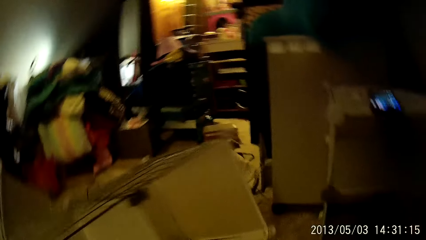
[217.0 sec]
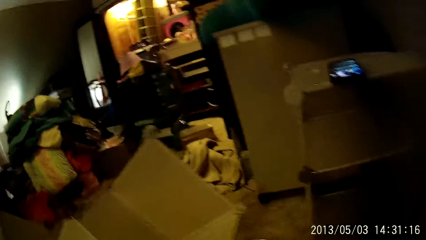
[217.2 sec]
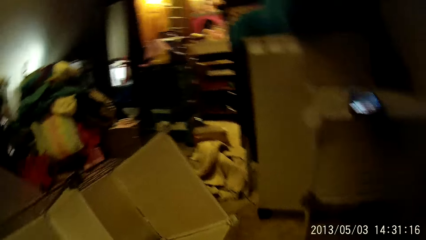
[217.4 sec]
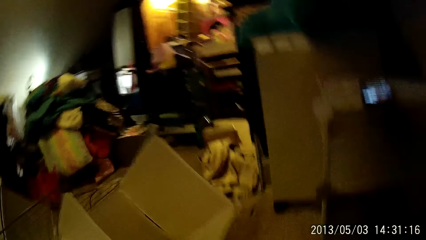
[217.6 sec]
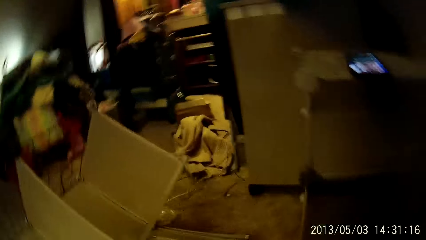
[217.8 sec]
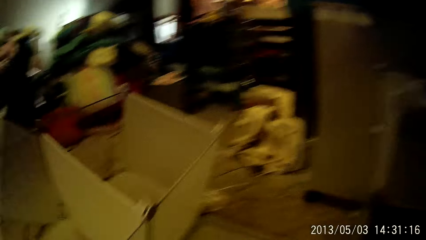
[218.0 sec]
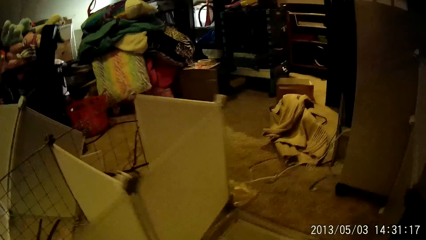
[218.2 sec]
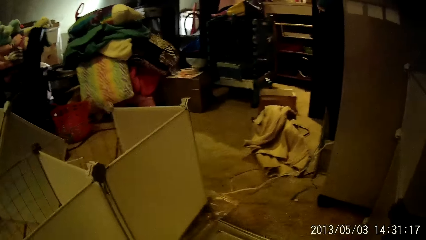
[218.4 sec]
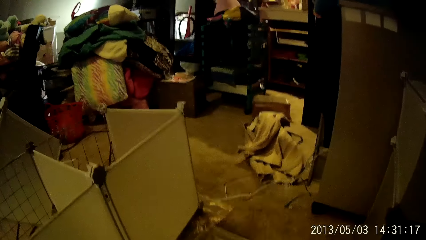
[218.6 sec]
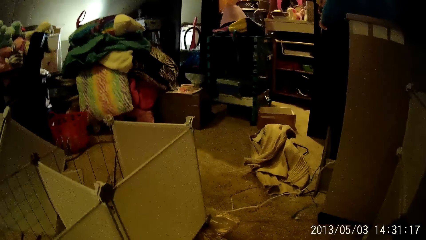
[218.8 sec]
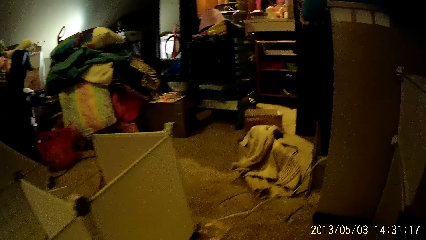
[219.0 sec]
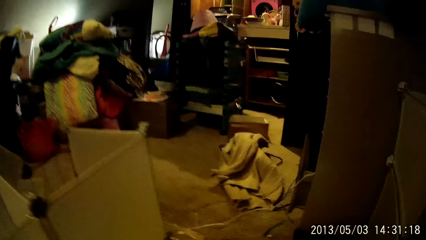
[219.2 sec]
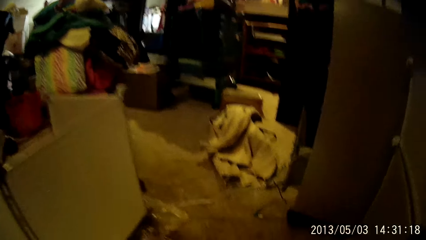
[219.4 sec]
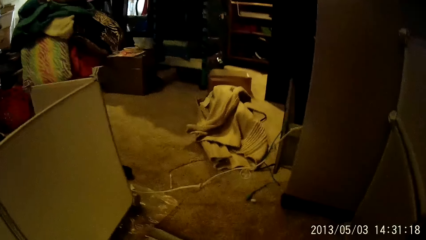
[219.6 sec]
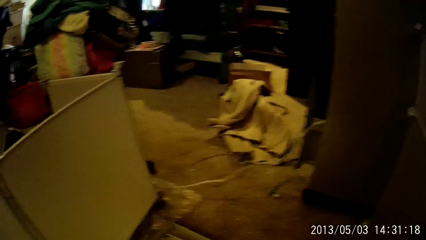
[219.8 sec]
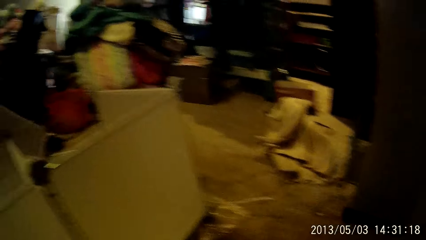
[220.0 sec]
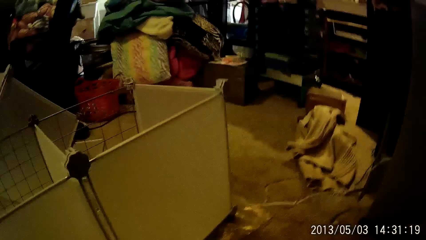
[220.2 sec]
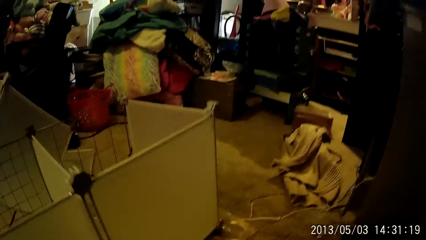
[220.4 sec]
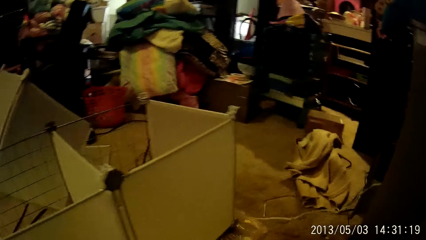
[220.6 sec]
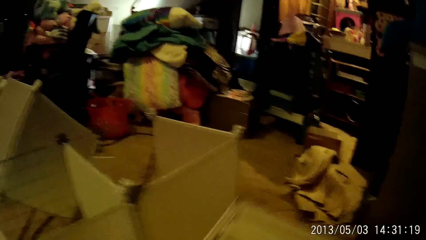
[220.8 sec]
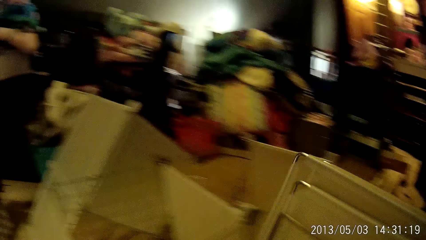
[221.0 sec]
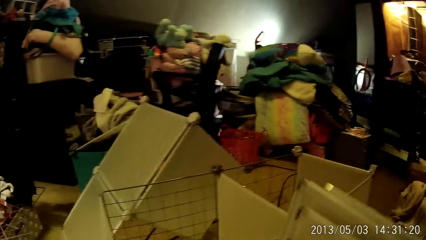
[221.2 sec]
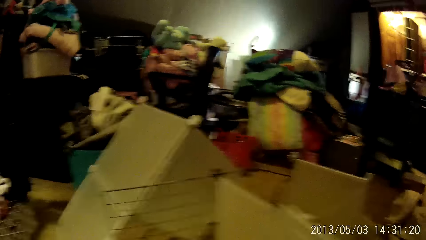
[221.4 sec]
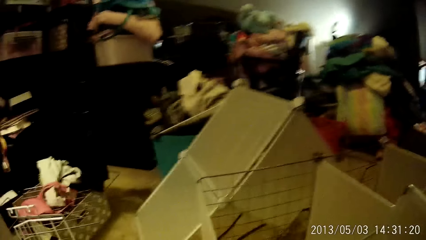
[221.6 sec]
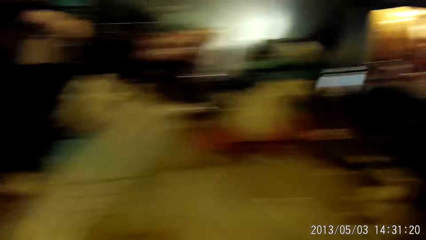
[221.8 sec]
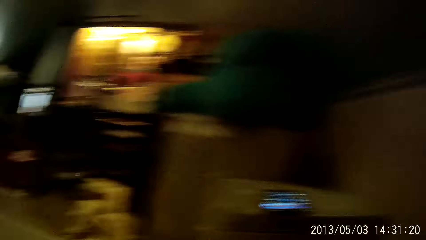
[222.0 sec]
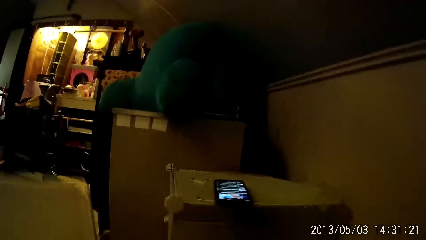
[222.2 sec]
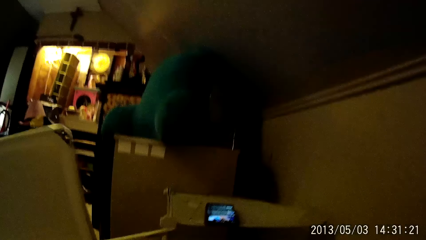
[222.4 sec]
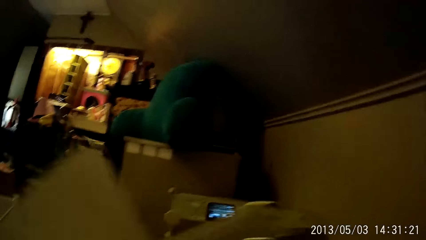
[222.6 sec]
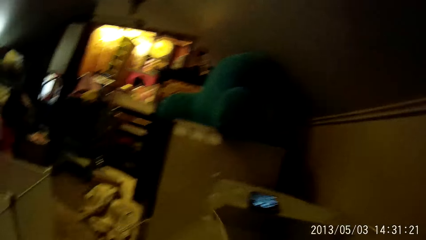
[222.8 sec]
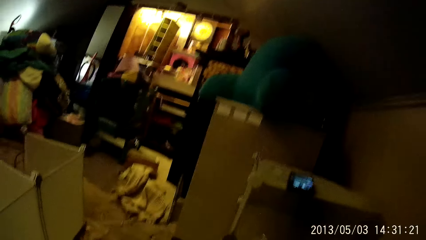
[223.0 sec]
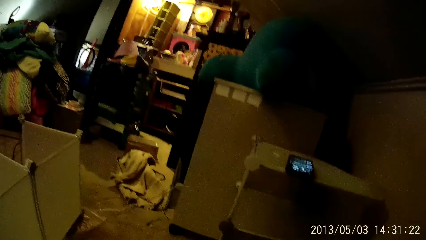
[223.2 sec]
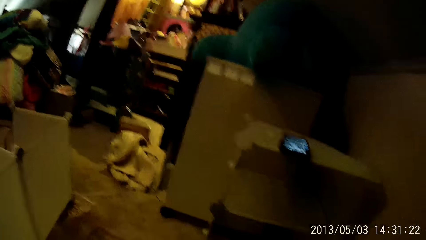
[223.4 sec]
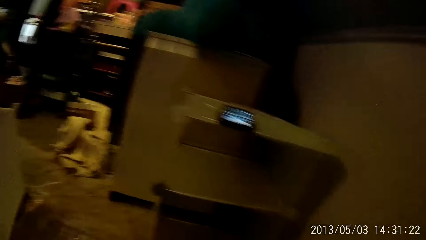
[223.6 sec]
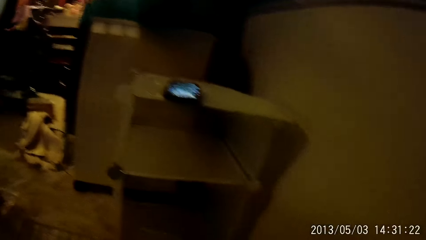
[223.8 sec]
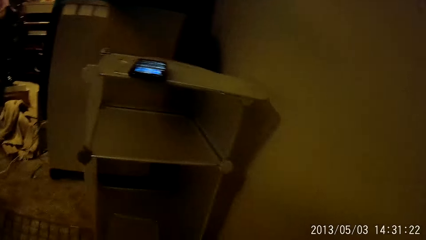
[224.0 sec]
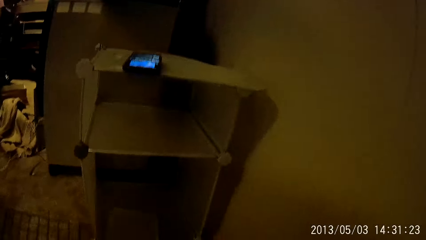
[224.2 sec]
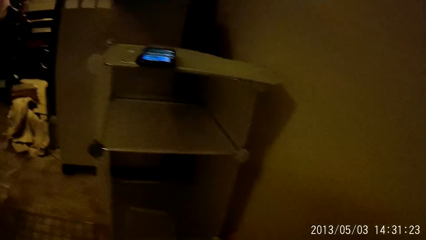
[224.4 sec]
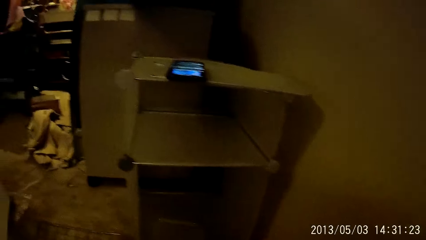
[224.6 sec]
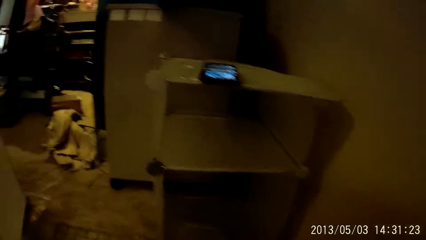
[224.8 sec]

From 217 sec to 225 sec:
The camera wearer drops the frame on the ground. She holds a folded frame in her hands. She opens up the frame with her hands.

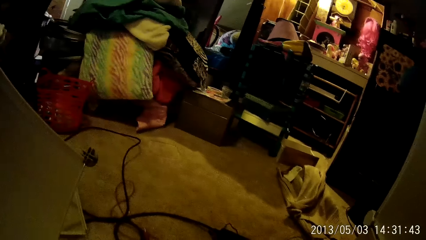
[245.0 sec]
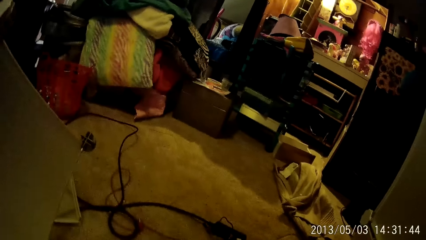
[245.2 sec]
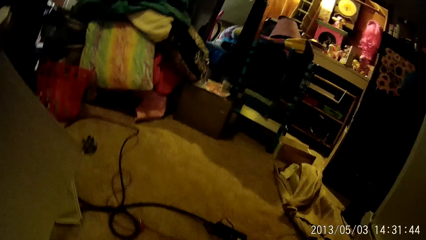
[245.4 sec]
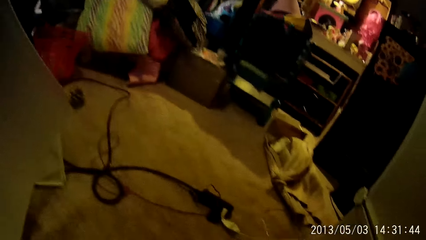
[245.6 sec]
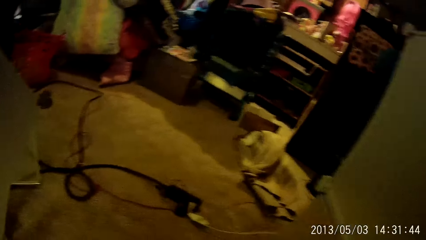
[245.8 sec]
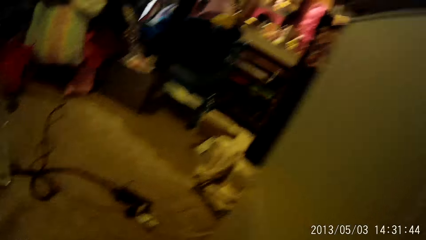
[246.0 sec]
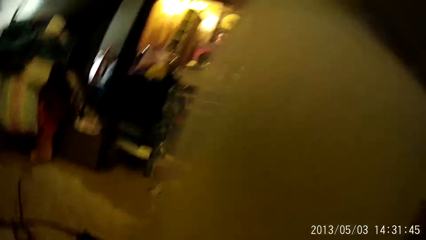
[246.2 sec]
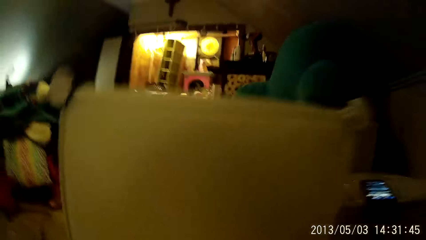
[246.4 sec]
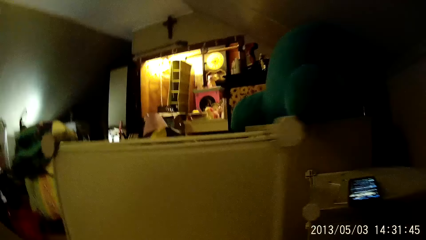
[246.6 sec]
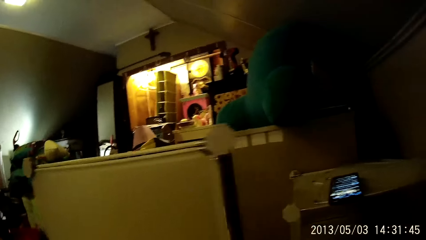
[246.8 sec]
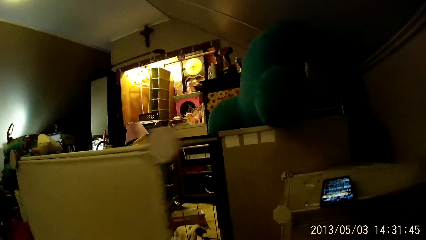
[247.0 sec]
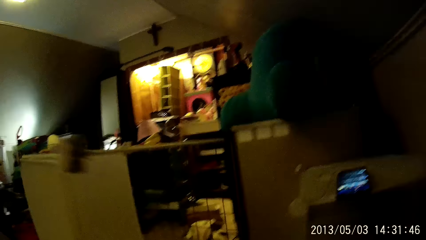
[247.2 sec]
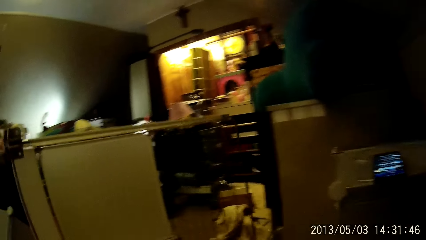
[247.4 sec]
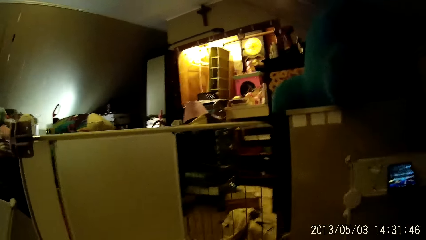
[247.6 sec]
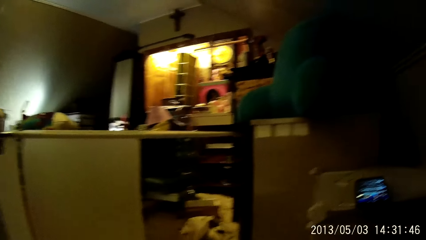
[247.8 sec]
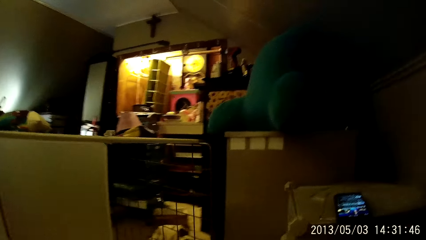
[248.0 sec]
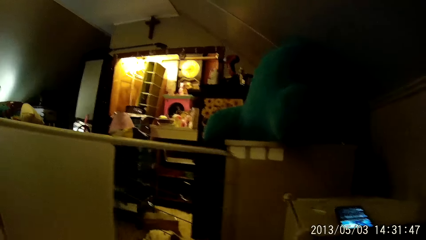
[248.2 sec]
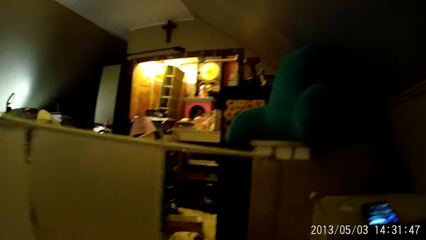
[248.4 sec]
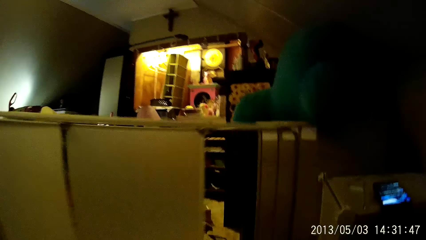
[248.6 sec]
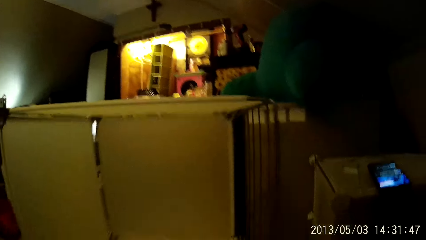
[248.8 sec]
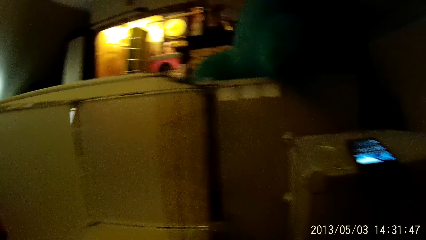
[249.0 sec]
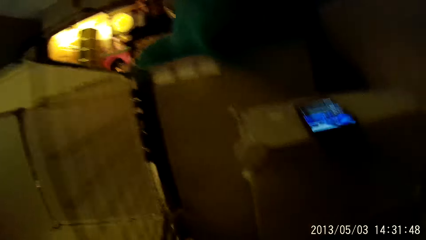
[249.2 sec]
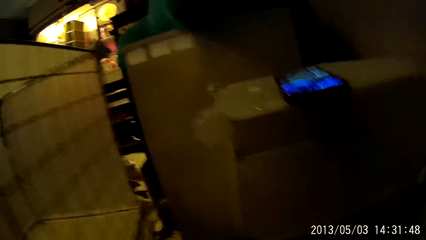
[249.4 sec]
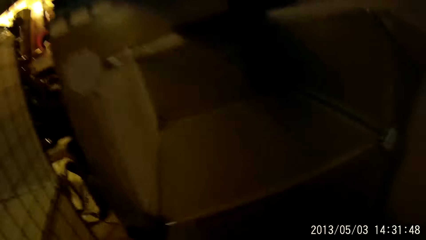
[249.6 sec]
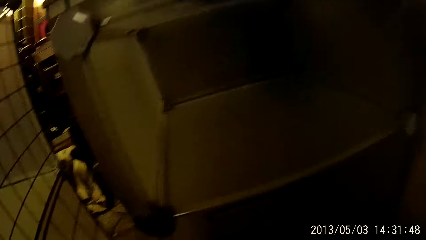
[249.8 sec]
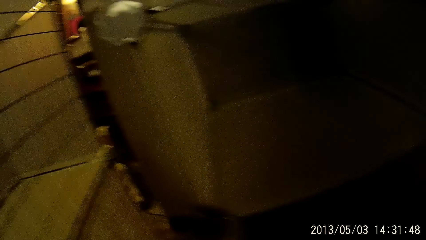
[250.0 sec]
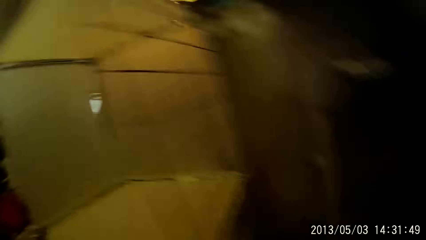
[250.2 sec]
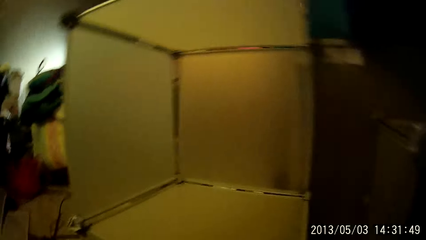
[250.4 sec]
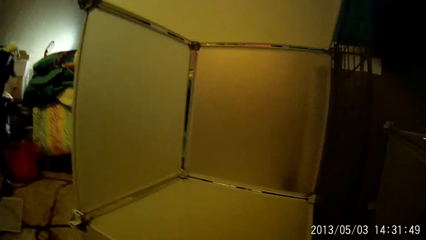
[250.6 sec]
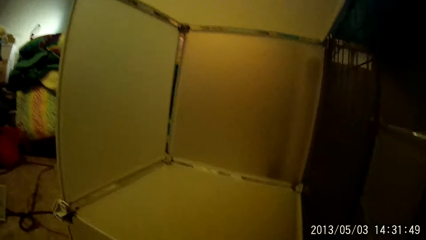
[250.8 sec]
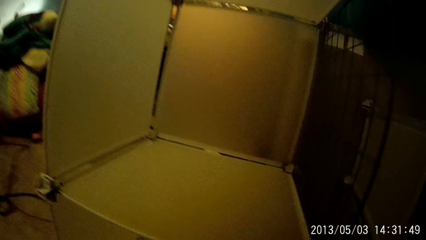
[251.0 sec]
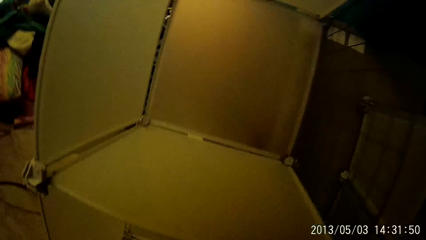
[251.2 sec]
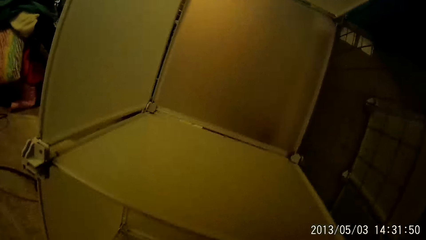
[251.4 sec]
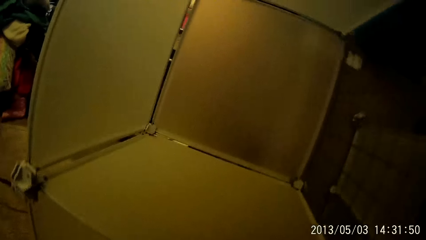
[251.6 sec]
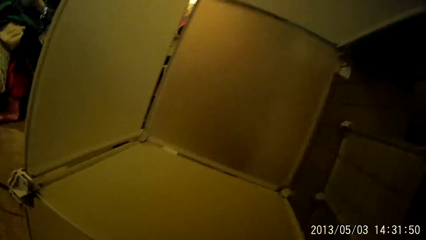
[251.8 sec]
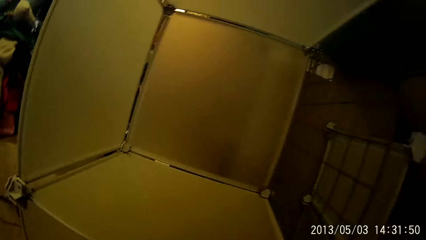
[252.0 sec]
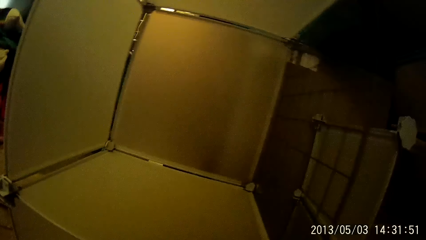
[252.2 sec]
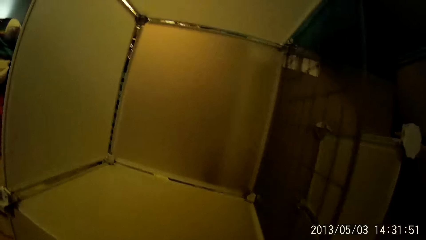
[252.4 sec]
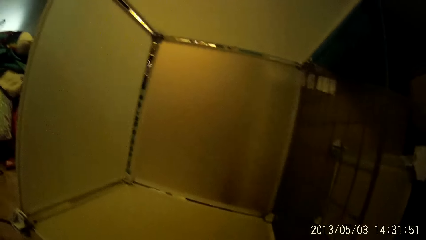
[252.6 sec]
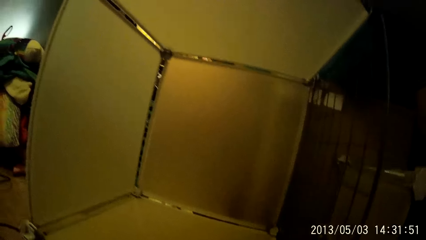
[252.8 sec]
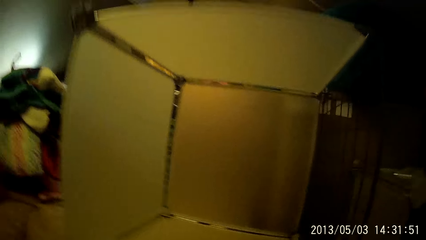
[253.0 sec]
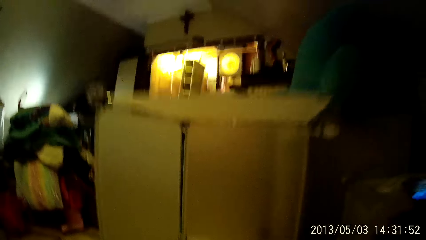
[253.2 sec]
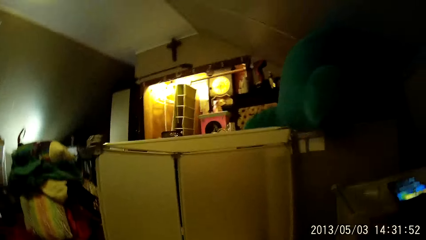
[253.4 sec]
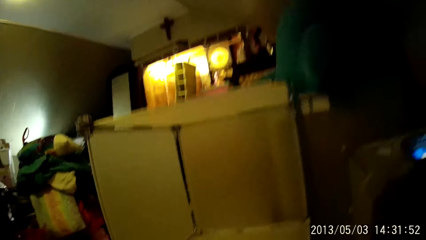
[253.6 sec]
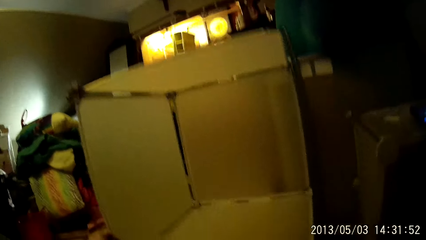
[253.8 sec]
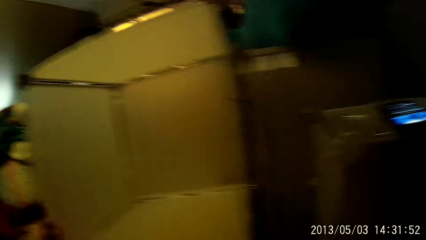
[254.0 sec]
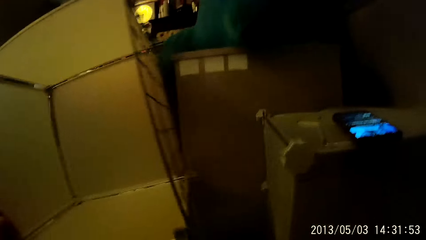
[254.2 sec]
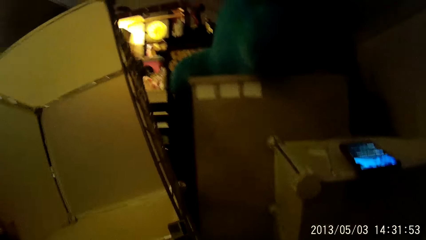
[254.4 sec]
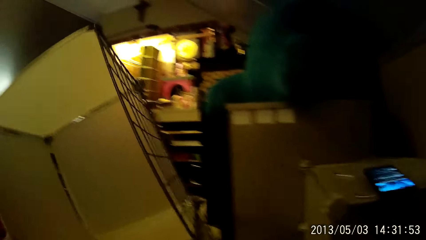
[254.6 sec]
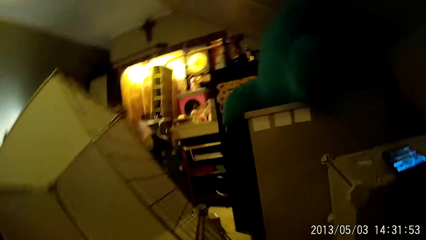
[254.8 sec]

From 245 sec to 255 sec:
The camera wearer adjusts the frame.
